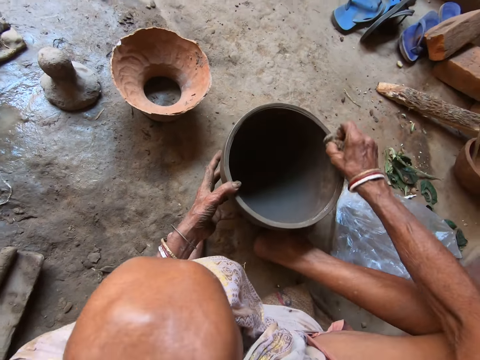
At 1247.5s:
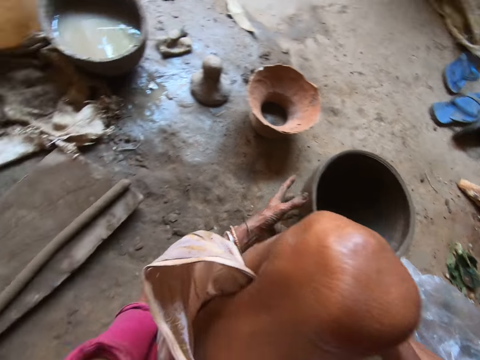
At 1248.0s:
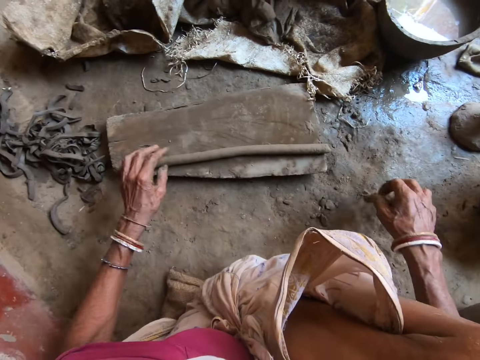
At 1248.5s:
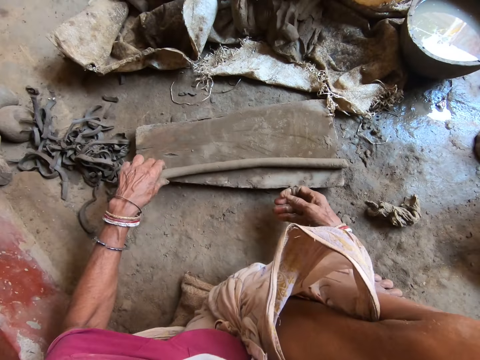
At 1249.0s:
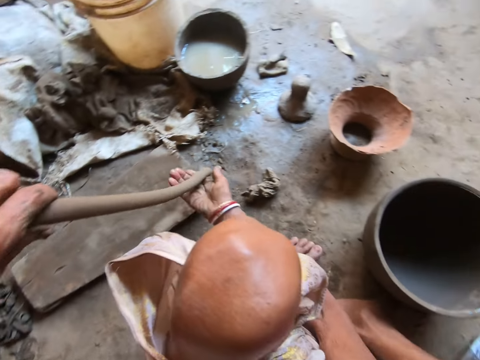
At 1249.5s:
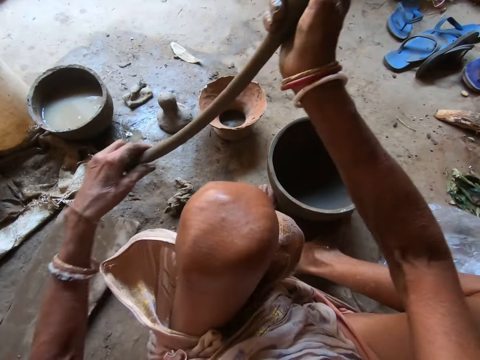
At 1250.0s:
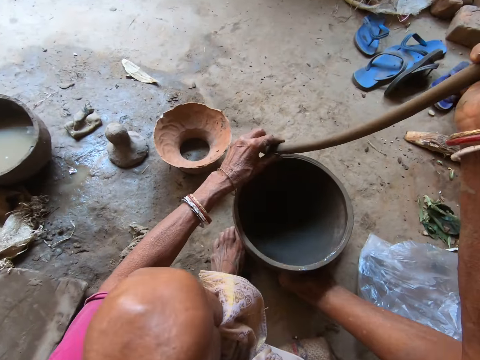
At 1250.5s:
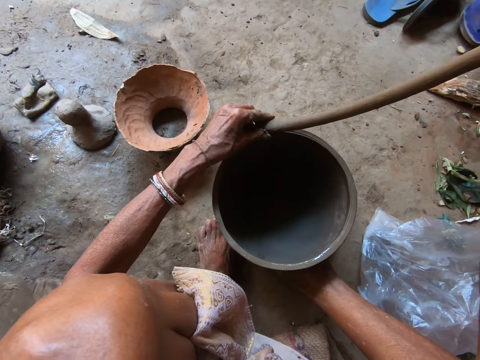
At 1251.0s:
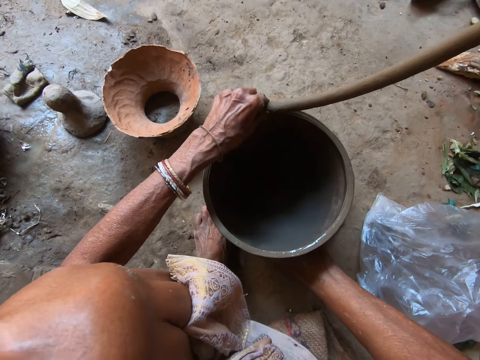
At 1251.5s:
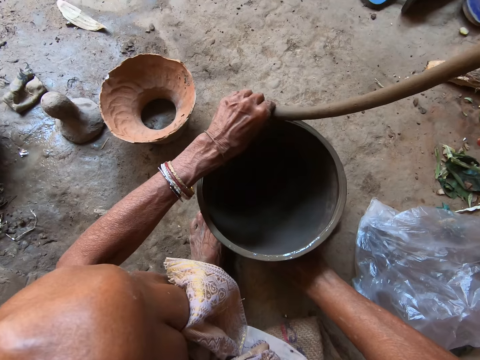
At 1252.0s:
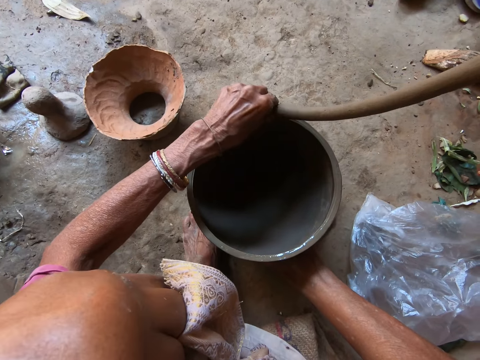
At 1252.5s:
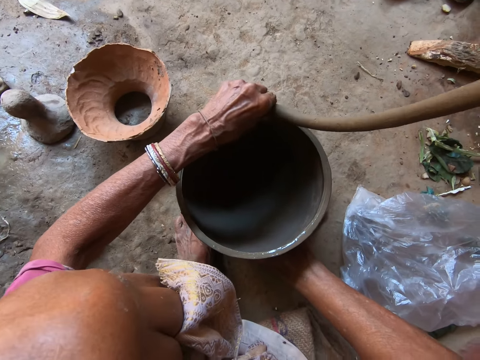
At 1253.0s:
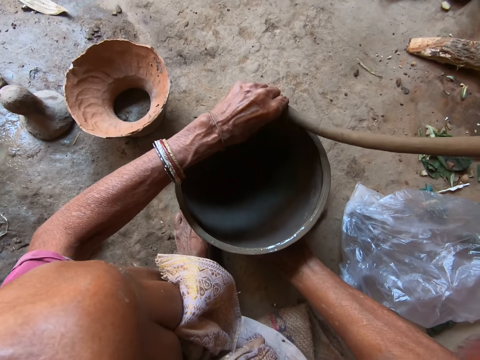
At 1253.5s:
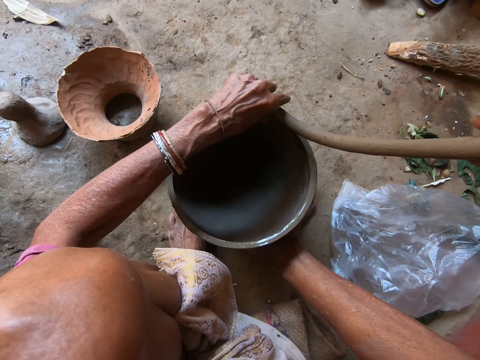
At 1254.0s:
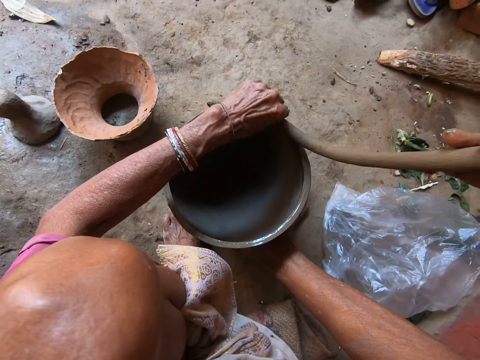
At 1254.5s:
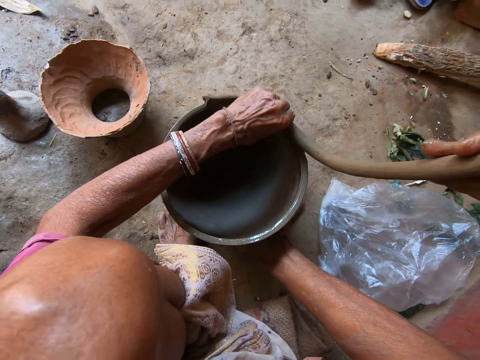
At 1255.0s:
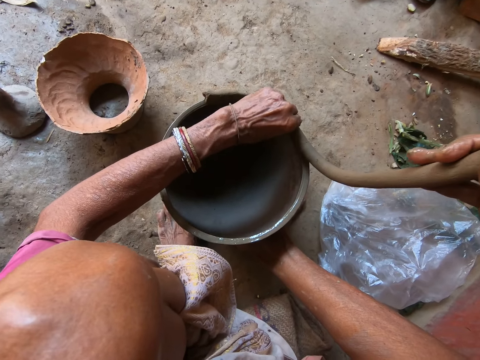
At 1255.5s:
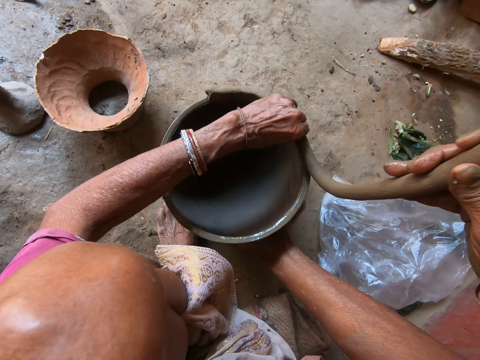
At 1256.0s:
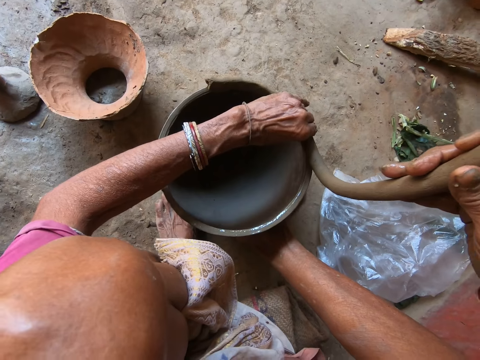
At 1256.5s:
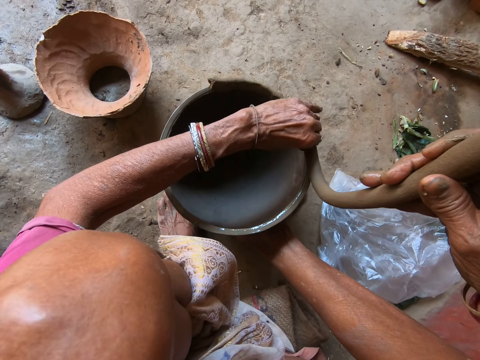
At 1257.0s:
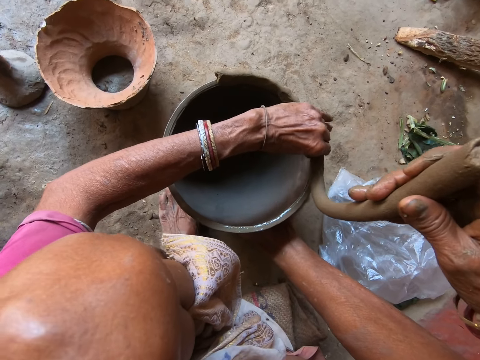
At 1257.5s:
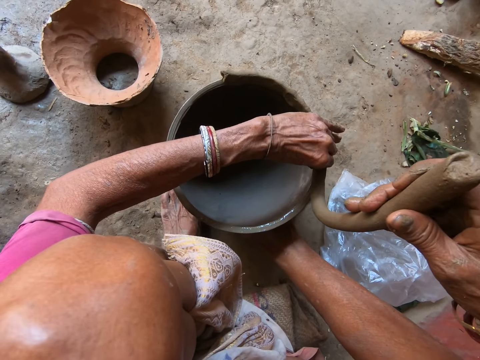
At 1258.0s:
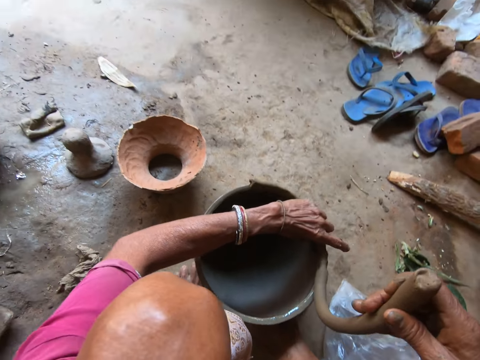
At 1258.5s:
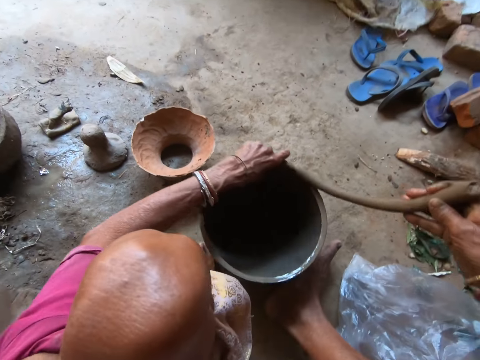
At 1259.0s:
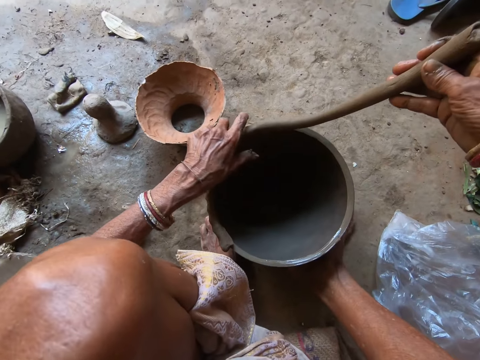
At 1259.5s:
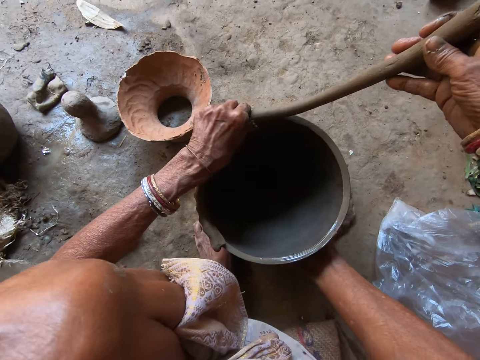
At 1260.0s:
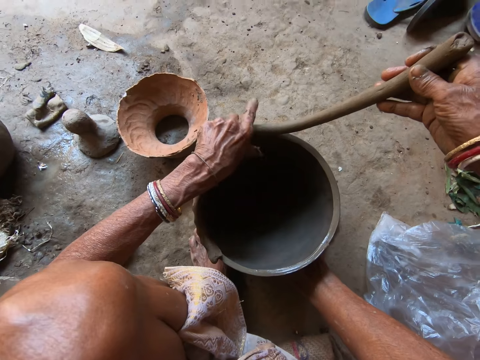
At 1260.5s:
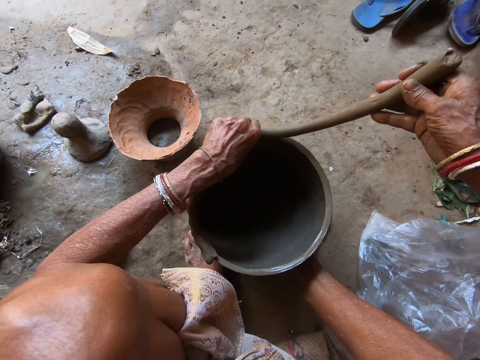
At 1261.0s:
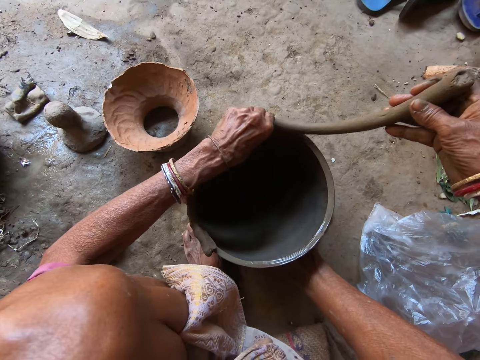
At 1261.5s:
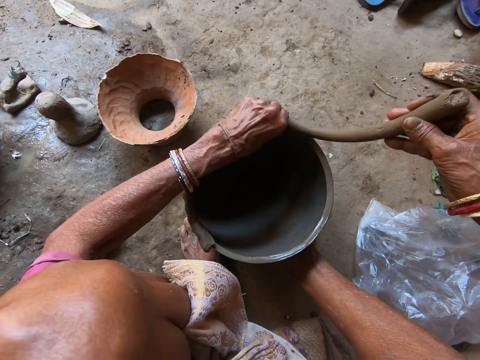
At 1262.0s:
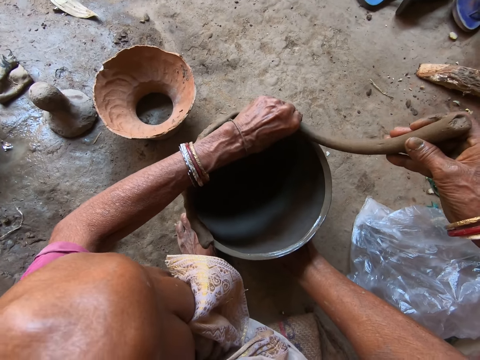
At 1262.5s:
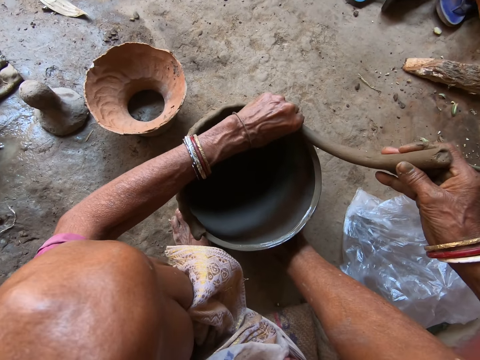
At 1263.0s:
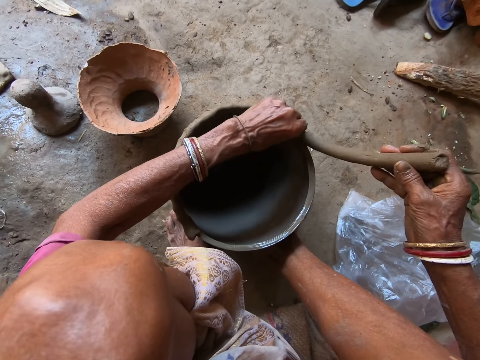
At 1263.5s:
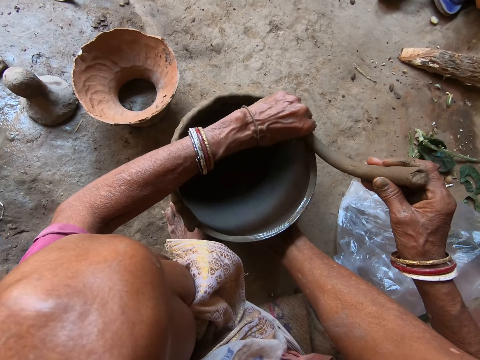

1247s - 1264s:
The camera wearer places the cloth on the ground. She picks the clay from the piece of wood with her left hand. She holds the clay with both hands. She molds the pot on the floor with the clay in both hands. She sticks the clay on the piece of the clay pot. She rotates the piece of the clay pot. She sticks the clay on the piece of the clay pot.

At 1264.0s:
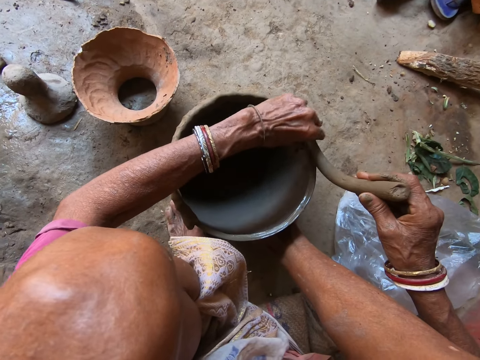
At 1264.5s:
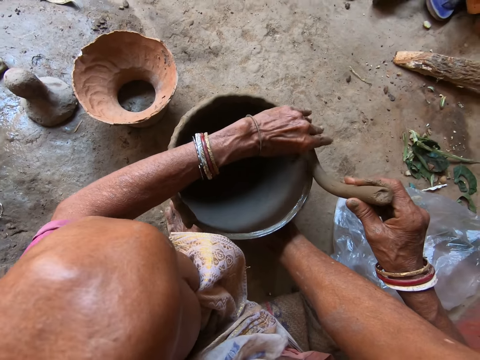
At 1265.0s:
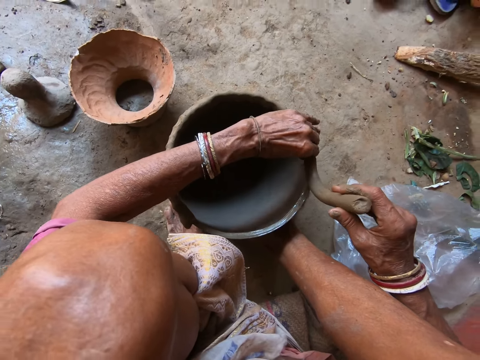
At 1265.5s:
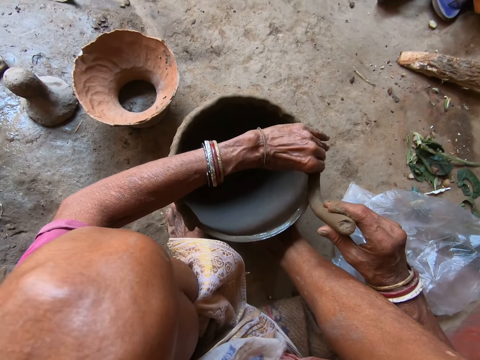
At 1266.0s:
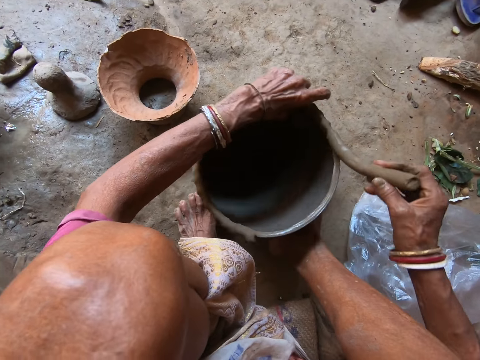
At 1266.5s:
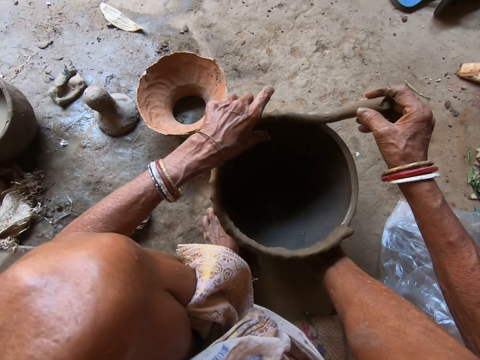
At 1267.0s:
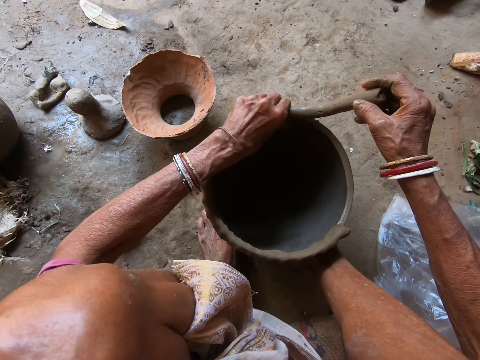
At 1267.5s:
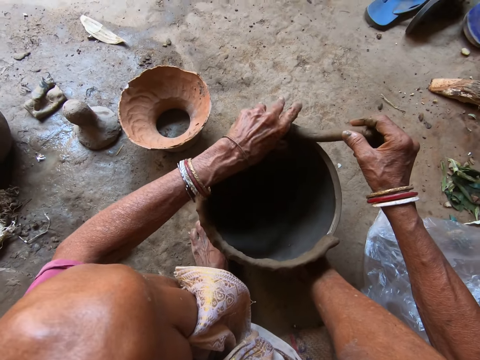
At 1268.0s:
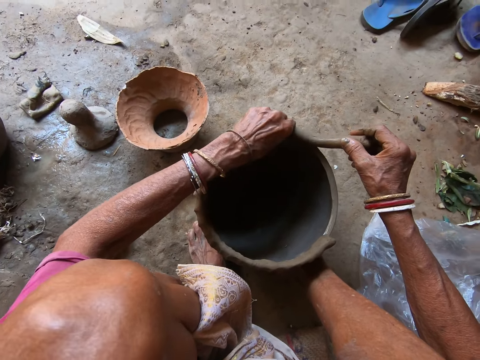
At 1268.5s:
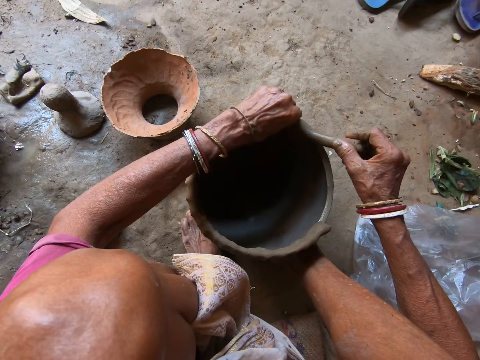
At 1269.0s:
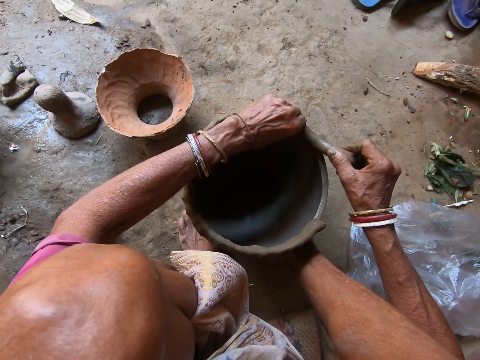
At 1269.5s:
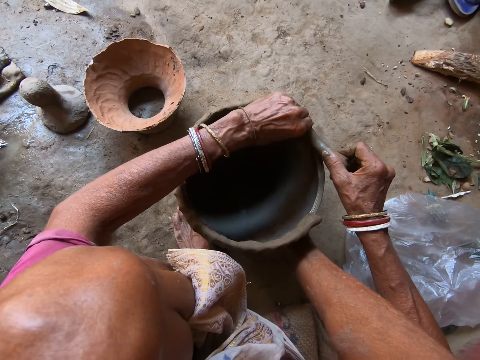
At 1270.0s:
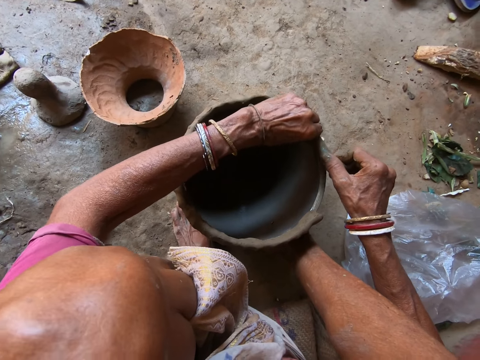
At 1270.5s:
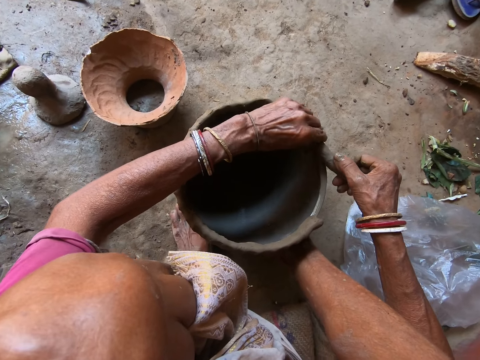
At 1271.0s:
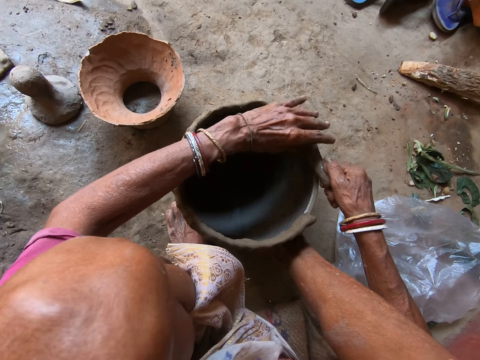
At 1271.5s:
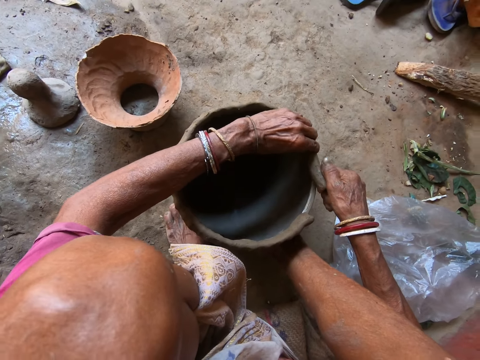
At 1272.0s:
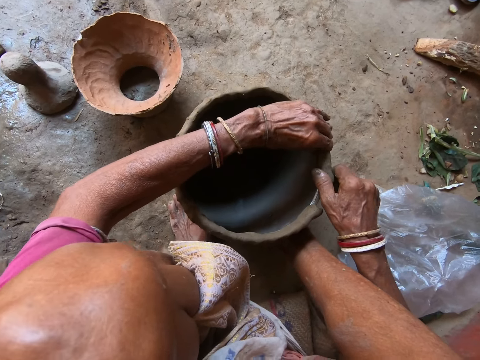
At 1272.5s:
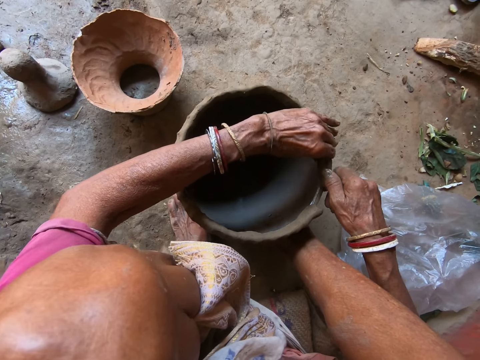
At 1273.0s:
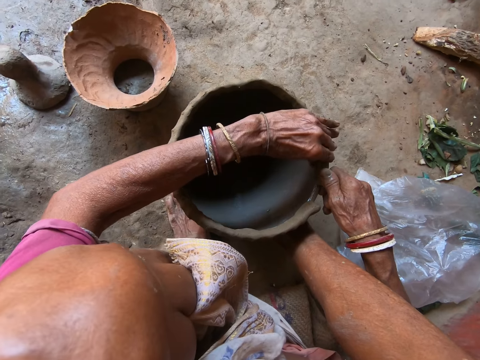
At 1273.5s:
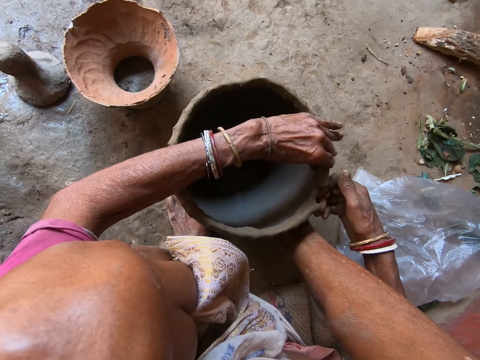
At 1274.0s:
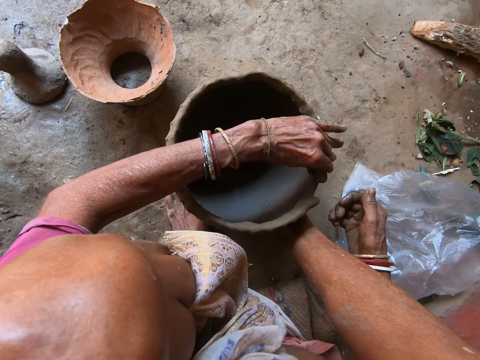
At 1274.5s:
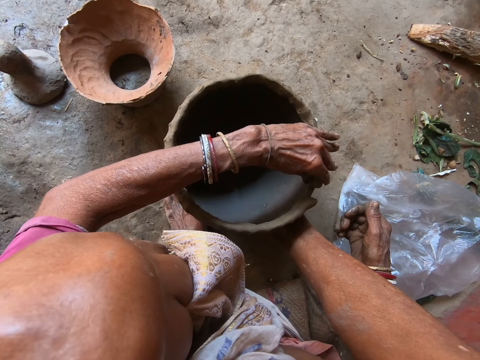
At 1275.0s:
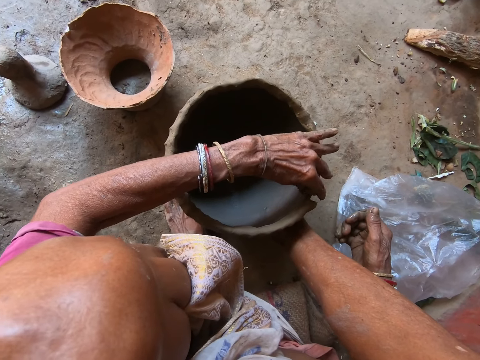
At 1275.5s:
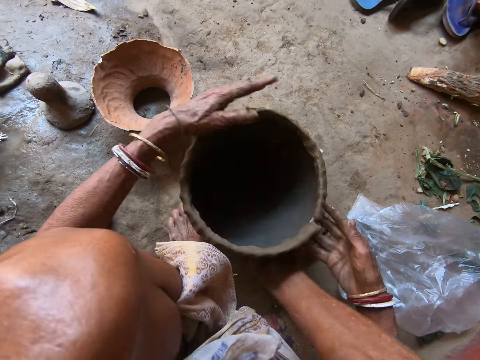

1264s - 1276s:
The camera wearer rotates the piece of the clay pot. They stick the clay on the piece of the clay pot.
